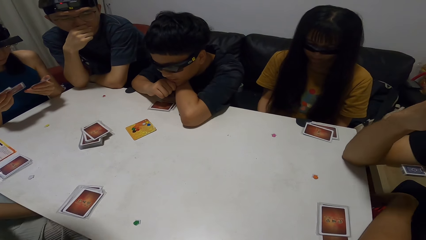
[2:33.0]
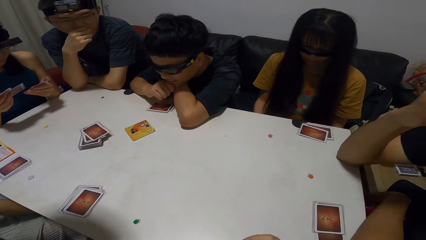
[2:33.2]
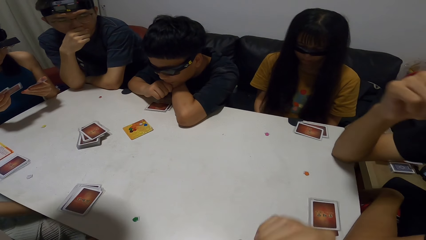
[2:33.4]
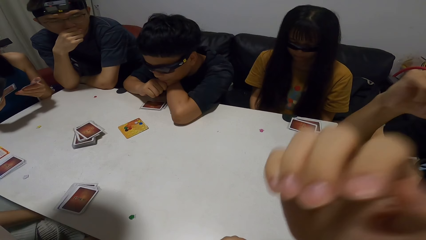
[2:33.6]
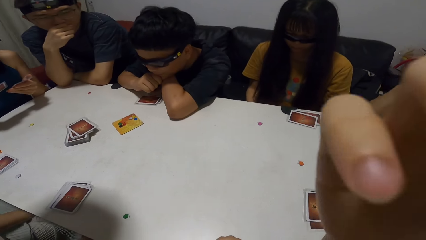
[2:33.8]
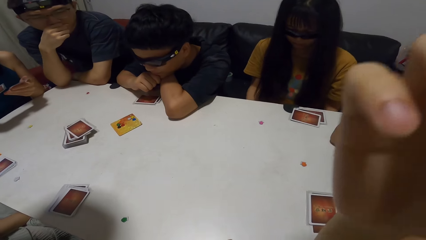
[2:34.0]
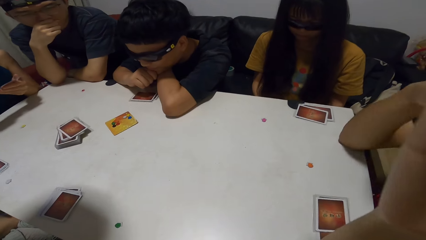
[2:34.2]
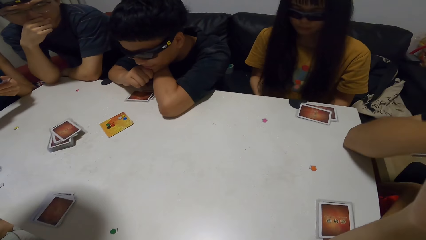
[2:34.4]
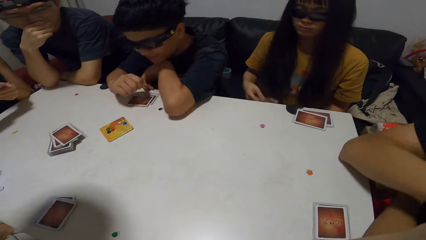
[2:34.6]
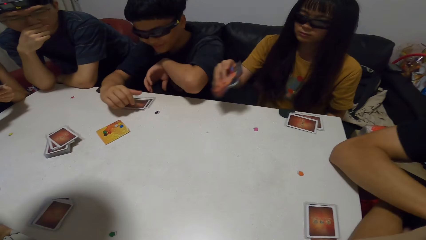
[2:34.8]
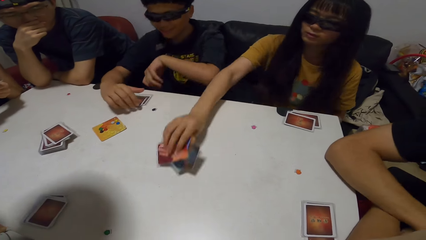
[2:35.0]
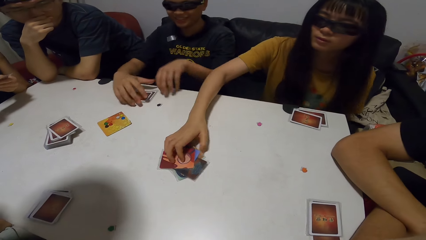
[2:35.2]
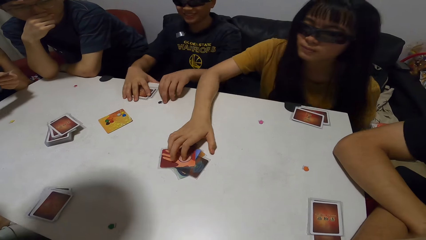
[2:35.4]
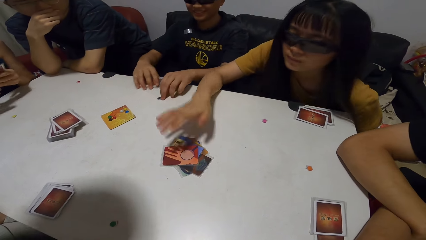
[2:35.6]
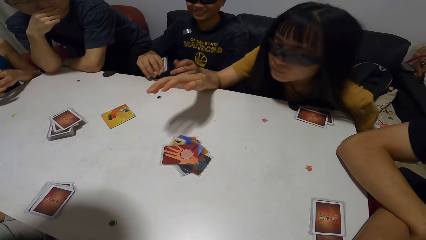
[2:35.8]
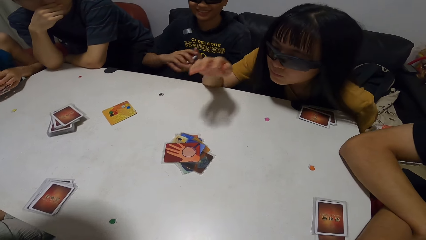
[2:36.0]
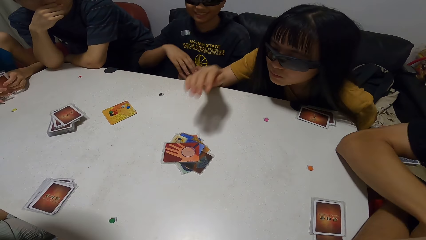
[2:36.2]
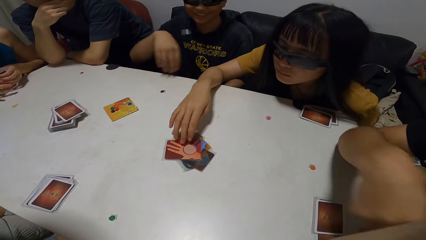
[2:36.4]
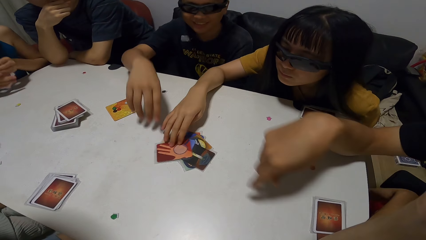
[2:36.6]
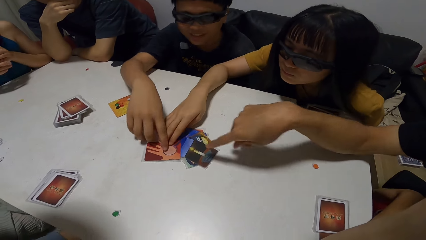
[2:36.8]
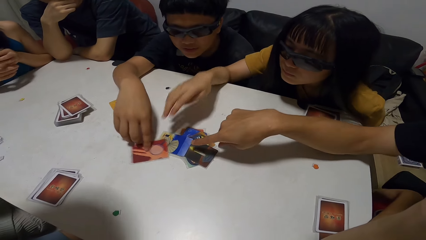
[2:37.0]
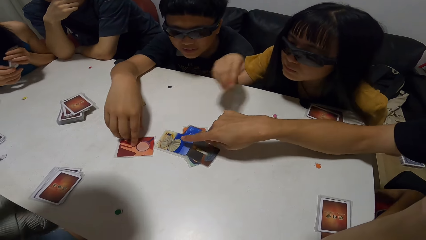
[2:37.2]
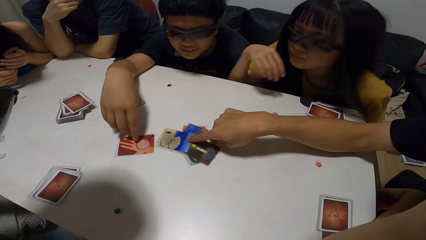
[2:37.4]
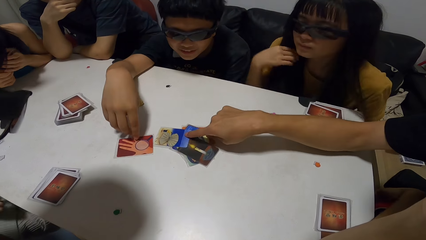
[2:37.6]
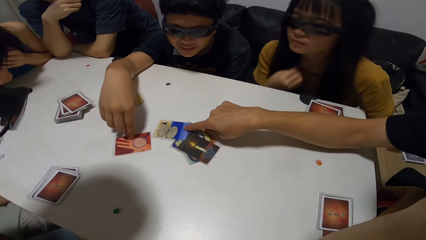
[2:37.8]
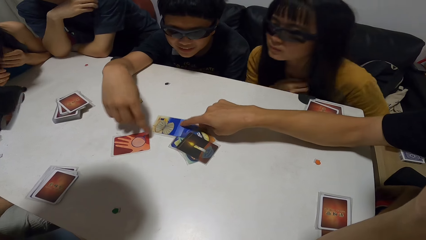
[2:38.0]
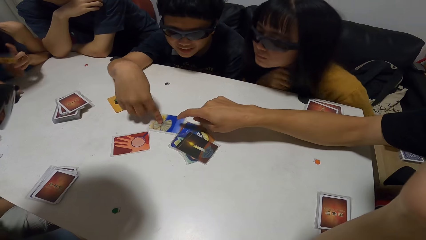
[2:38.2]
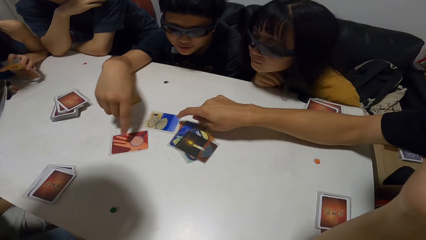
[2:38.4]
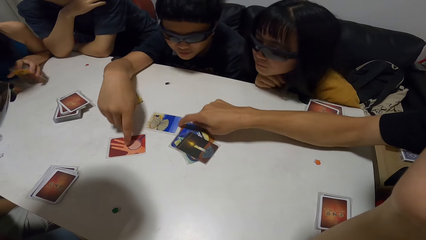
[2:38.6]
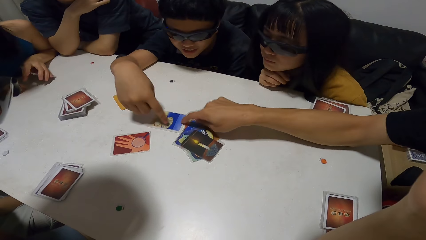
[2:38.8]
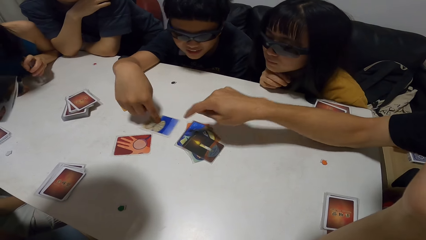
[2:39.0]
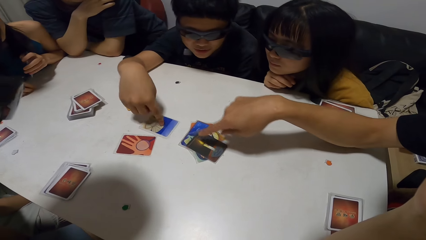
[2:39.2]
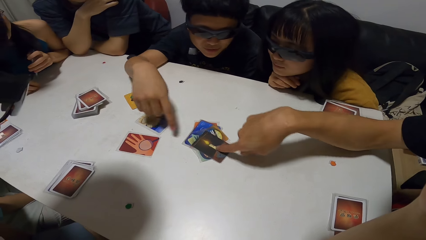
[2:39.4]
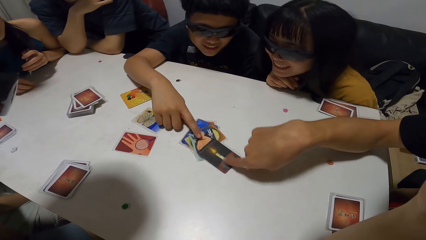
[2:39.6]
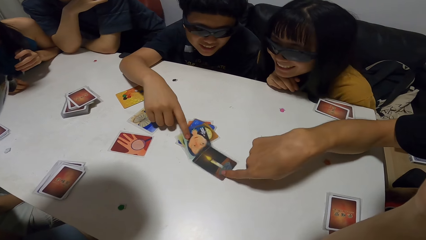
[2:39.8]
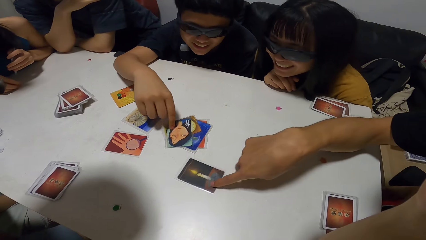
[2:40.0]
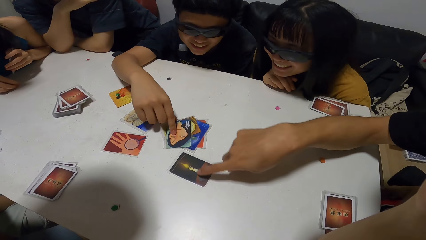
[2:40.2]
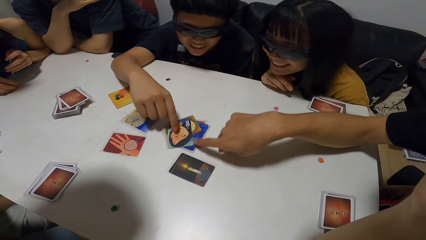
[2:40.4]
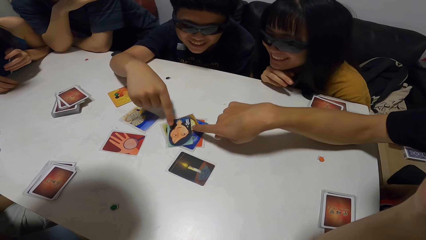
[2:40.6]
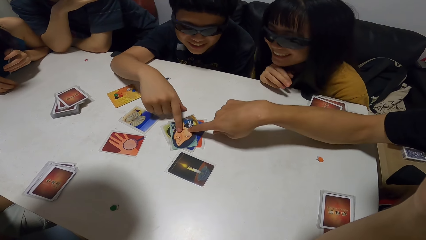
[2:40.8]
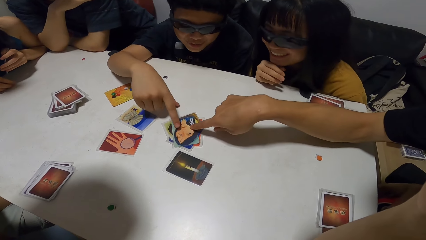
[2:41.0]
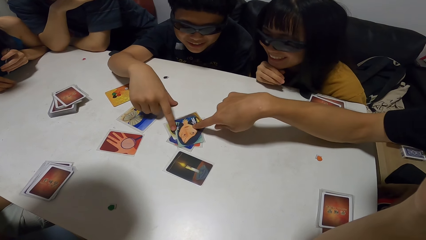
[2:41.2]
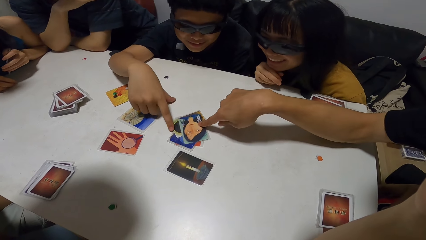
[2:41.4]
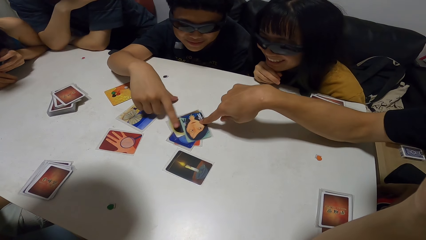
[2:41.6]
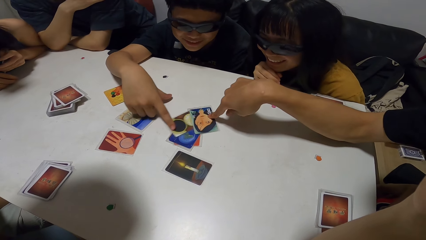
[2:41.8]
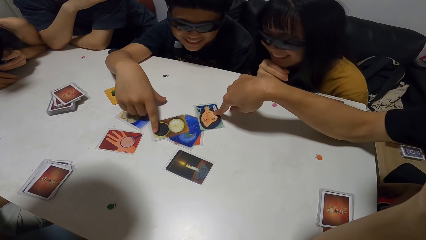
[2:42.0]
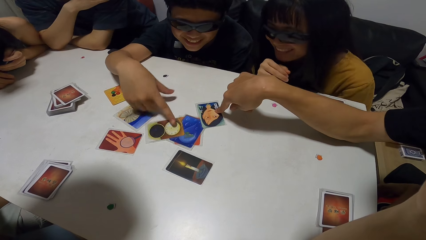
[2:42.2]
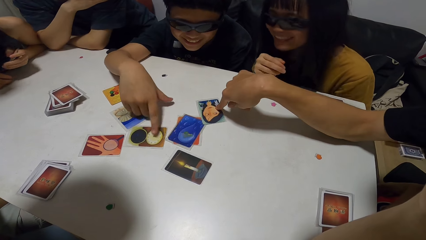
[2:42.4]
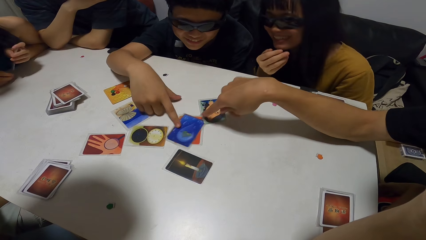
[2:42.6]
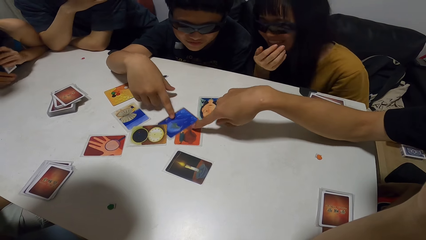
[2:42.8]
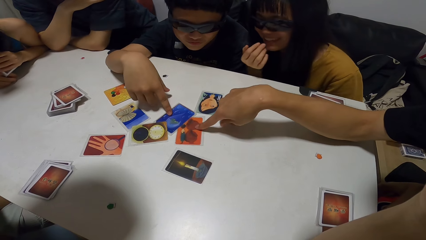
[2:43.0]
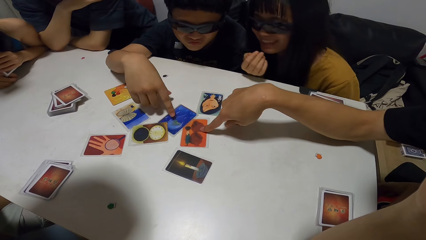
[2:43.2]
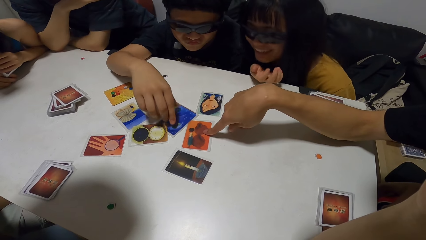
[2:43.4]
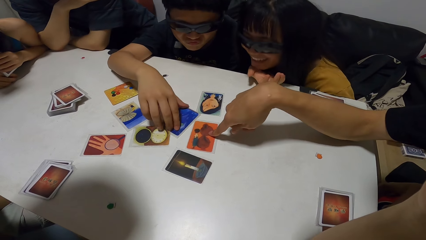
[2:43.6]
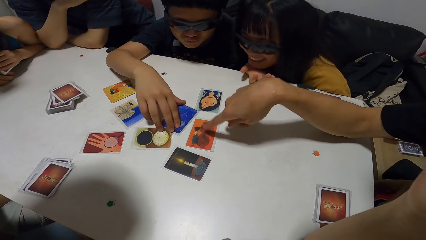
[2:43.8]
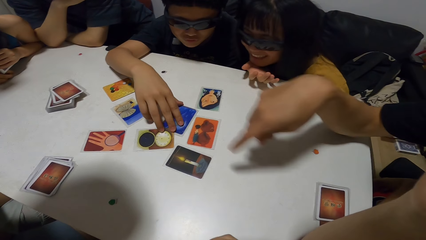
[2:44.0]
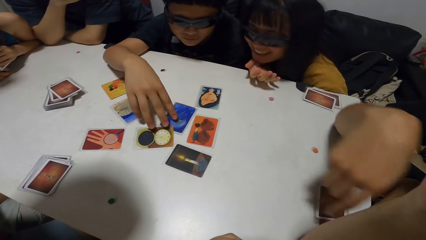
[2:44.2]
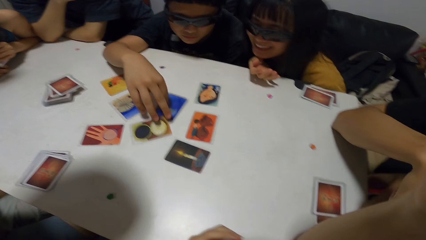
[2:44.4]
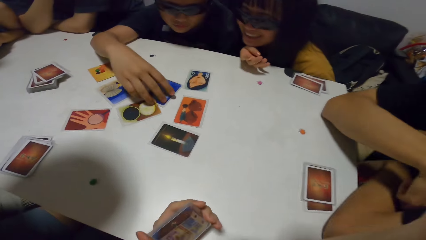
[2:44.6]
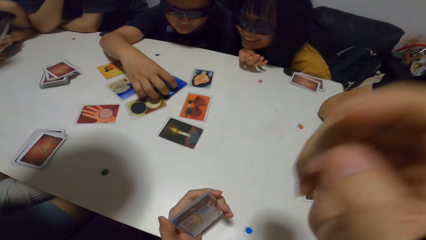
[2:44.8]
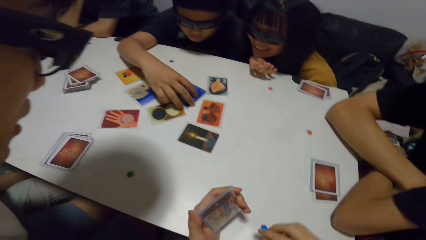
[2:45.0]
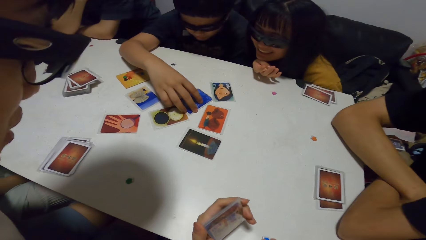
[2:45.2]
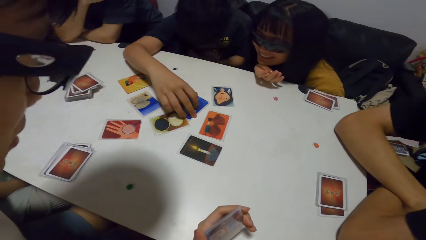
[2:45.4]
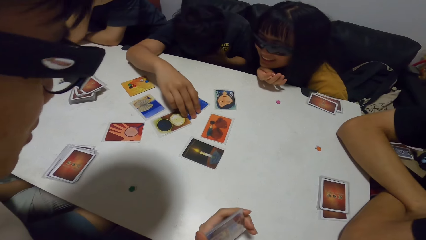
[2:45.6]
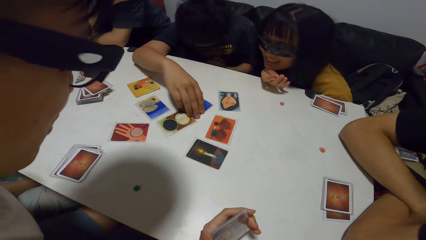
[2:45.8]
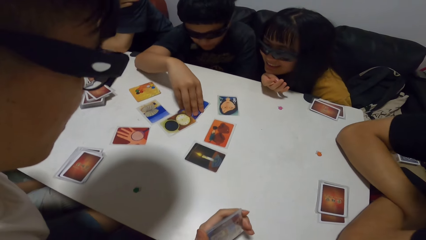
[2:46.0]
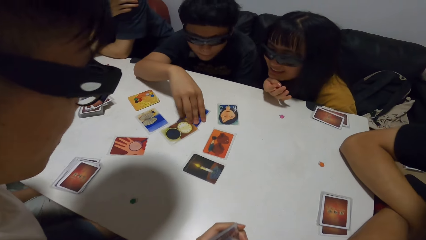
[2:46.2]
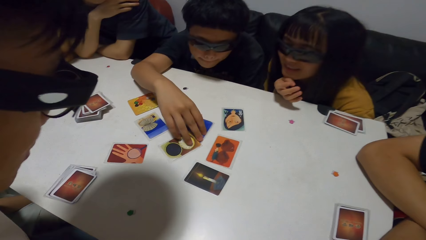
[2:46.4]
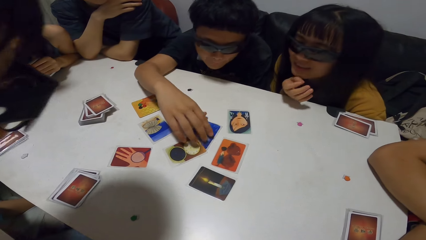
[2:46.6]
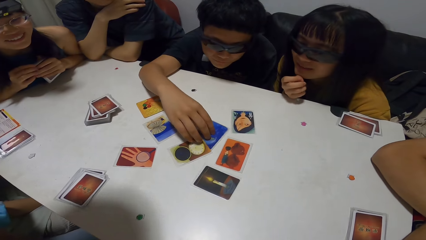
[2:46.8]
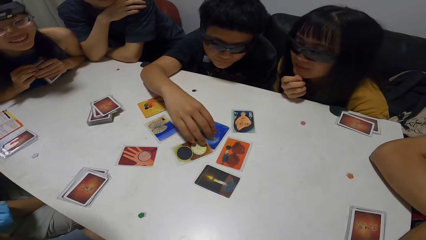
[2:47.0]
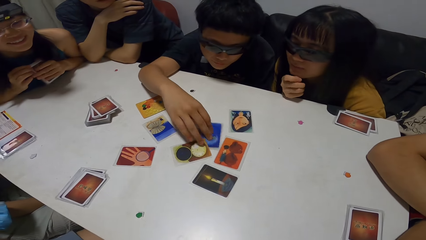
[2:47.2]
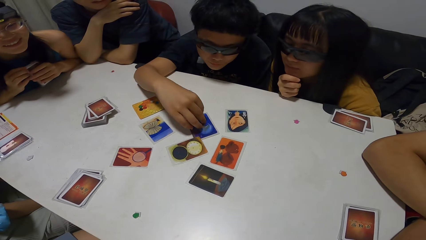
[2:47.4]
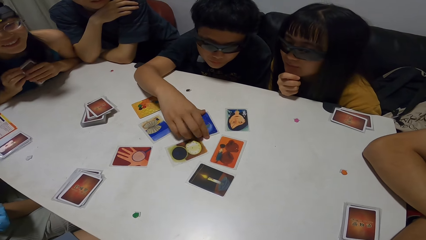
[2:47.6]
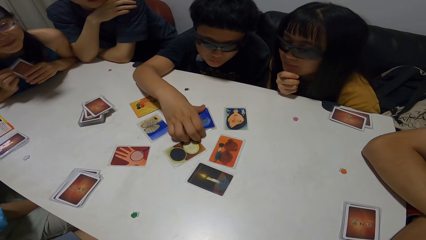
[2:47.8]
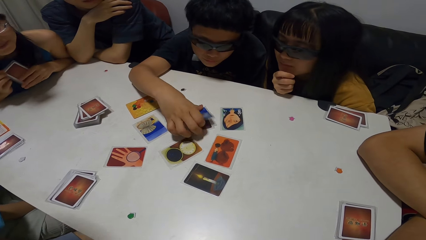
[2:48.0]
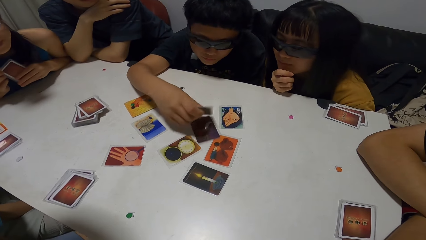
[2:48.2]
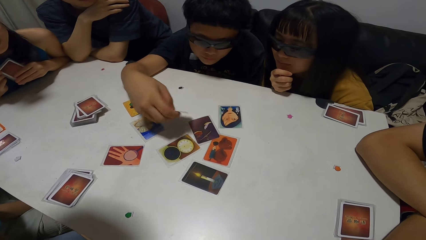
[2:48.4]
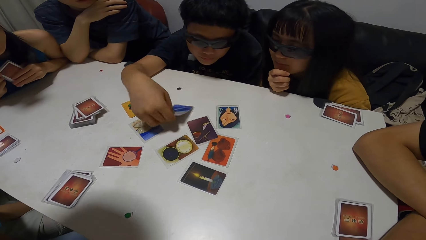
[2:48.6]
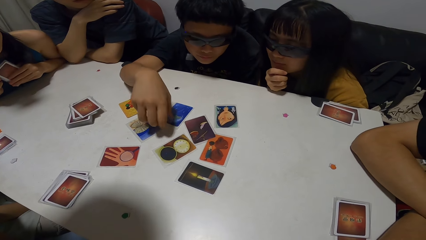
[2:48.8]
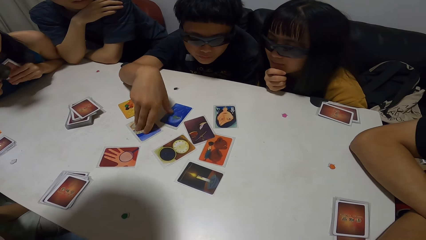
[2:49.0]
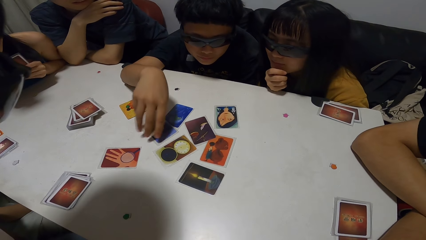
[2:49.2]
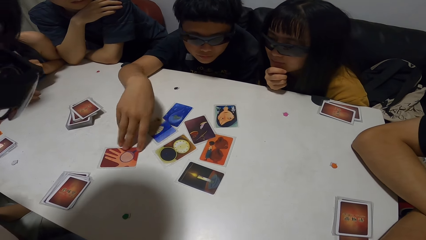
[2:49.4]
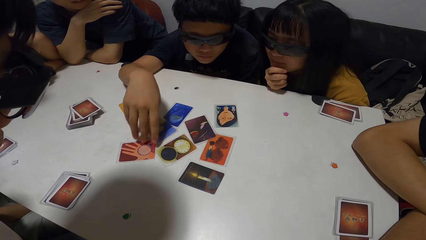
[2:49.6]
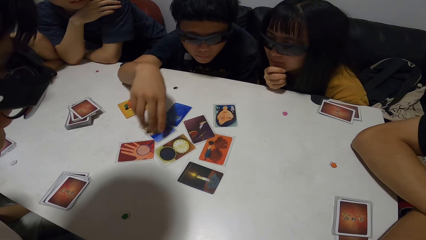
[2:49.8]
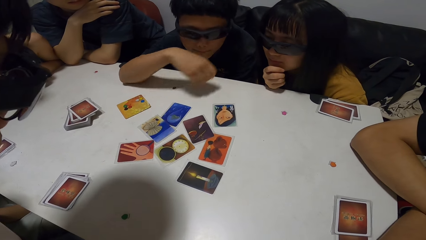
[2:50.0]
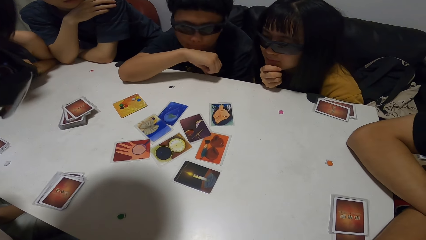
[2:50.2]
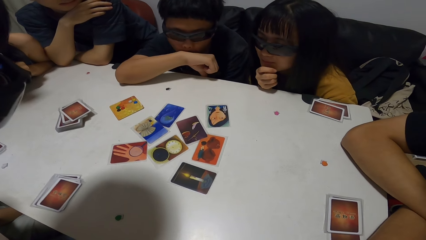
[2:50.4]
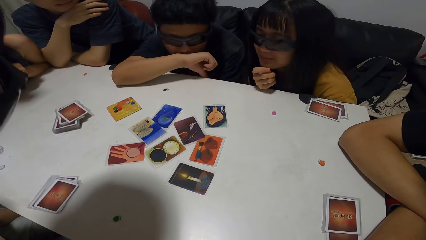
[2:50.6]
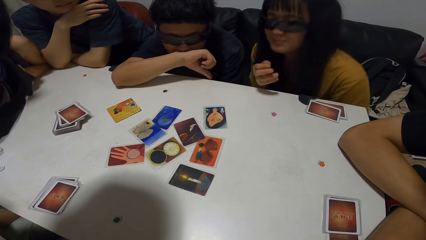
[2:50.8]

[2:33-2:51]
The camera wearer raises his right hand towards his face. A woman drops cards on the table with her right hand. A man picks up a card from the table with his right hand. The woman moves a card on the table with her right hand and spreads the cards. The first man touches the card with his right hand and moves the card. Another man points at the card. The second man moves a card on the table with his right hand. The first man touches the card with his right hand. He touches the card again. The woman leans forward. The second man moves a card on the table with his right hand. The first man touches a card on the table with his right hand and moves the cards. The second man touches the cards and moves the card with his right hand. The first man moves a card with his right hand. He moves the card again. The second man moves the card with his right hand. The first man moves the cards. He moves the card on the table with his right hand repeatedly.
